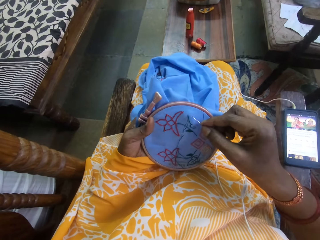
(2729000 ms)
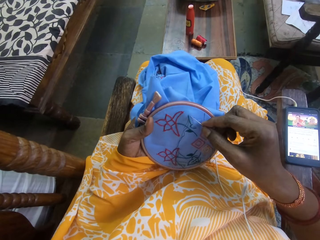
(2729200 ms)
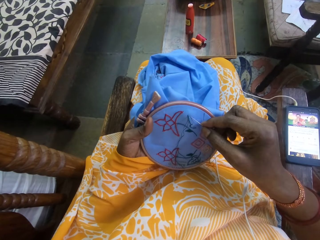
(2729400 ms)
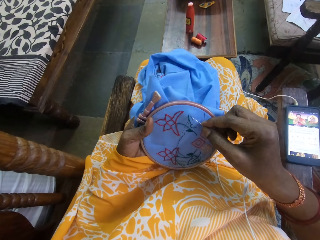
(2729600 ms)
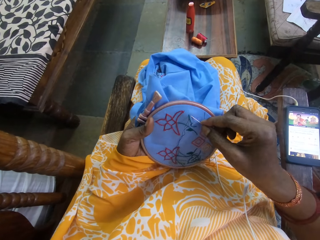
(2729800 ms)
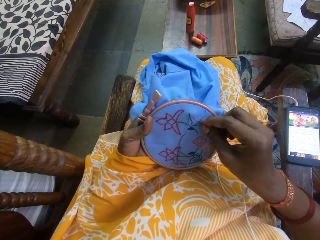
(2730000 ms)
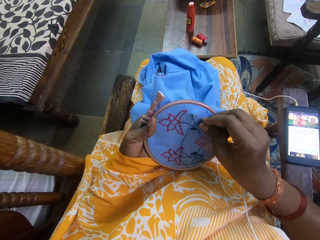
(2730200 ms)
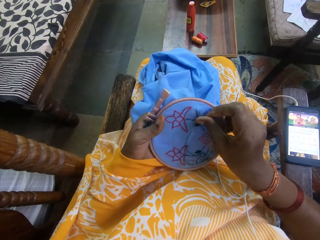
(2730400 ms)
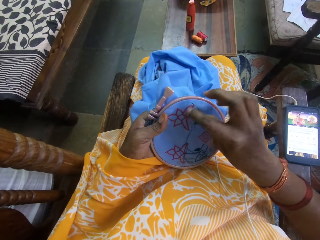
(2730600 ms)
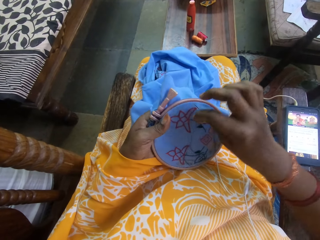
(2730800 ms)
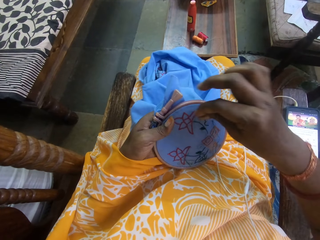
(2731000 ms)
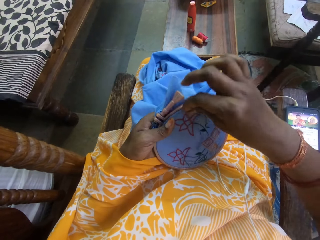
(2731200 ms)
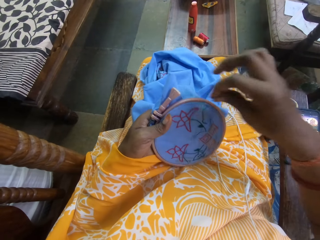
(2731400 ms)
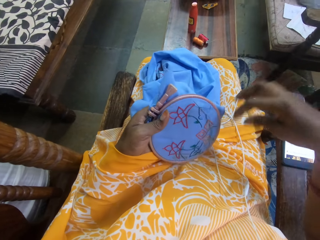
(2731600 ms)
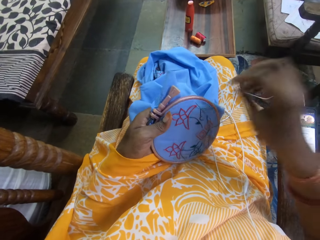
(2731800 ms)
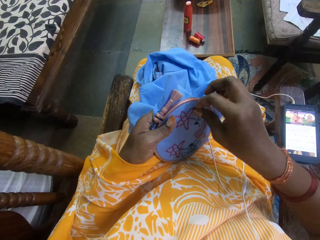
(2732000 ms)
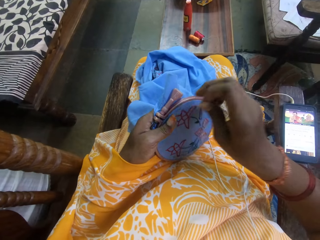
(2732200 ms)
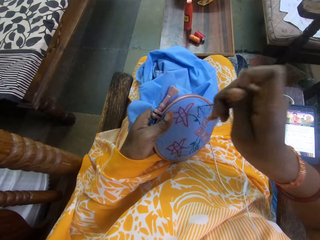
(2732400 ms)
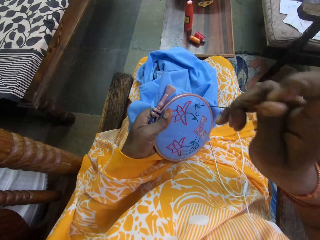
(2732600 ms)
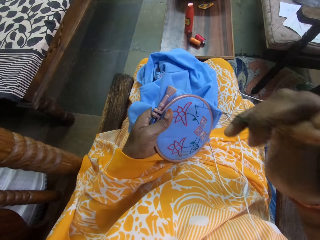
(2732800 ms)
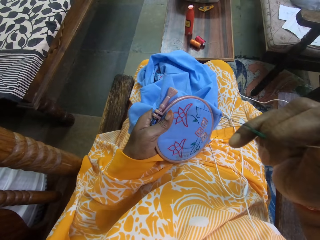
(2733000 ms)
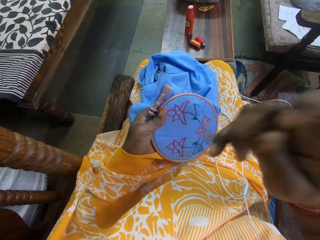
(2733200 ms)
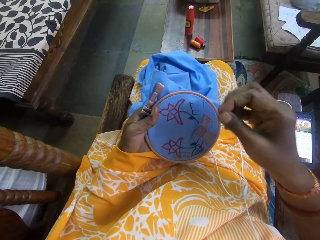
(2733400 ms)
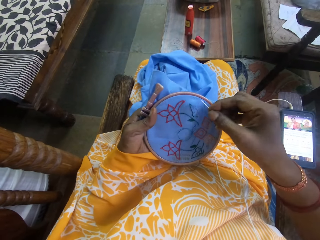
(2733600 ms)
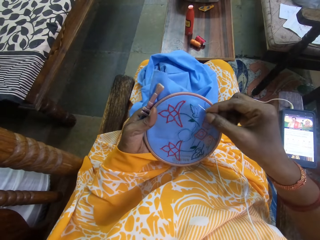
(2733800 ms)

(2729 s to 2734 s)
The camera wearer sews embroidery on the cloth with the needle and thread in her right hand.

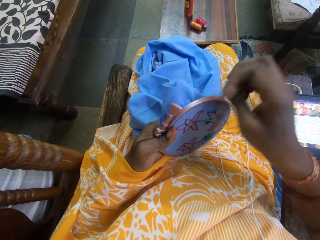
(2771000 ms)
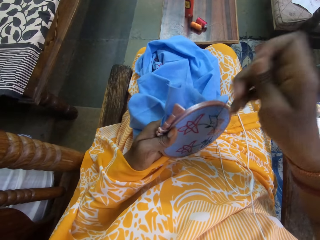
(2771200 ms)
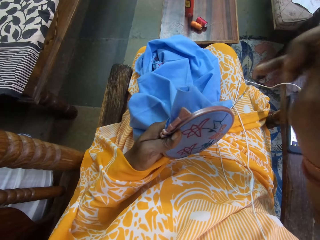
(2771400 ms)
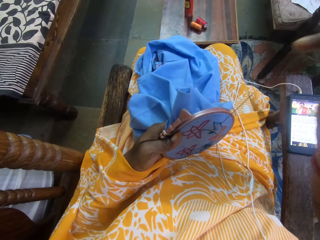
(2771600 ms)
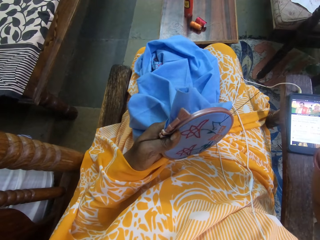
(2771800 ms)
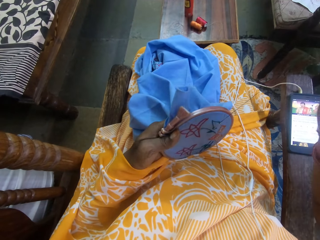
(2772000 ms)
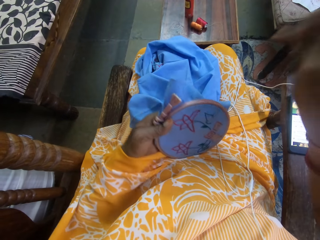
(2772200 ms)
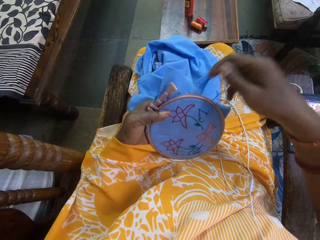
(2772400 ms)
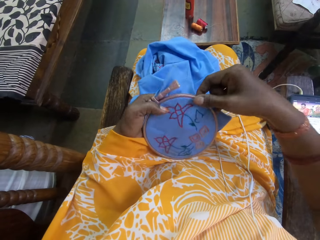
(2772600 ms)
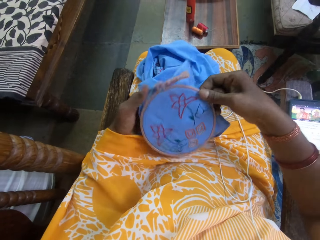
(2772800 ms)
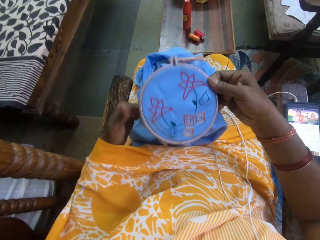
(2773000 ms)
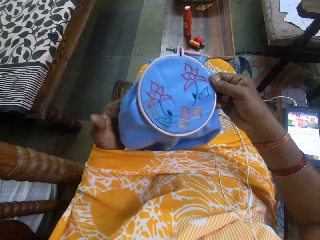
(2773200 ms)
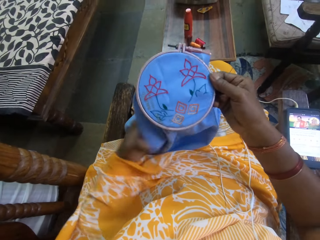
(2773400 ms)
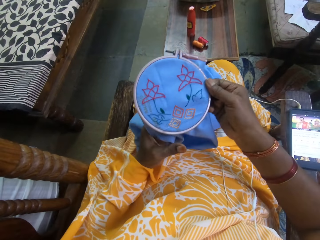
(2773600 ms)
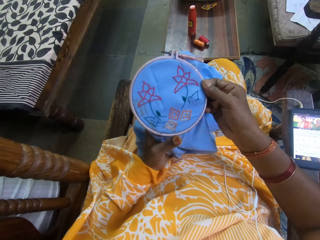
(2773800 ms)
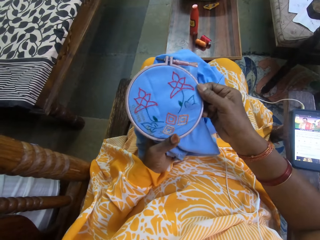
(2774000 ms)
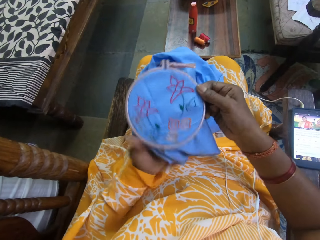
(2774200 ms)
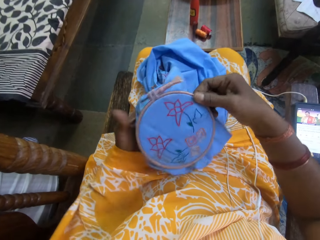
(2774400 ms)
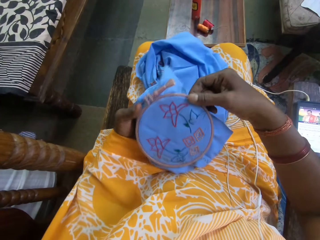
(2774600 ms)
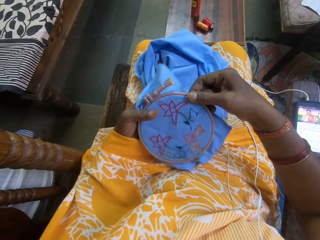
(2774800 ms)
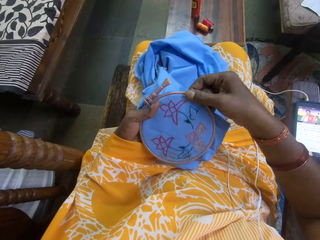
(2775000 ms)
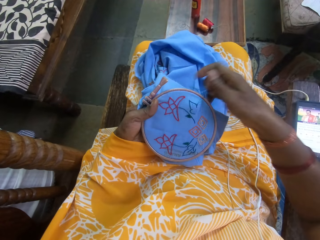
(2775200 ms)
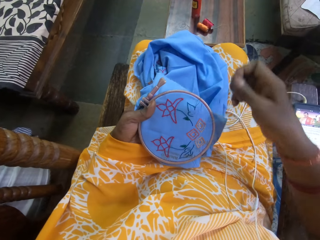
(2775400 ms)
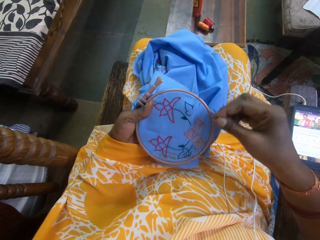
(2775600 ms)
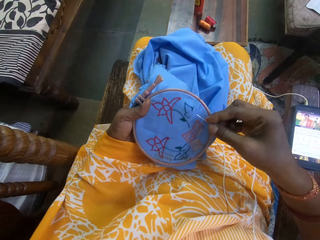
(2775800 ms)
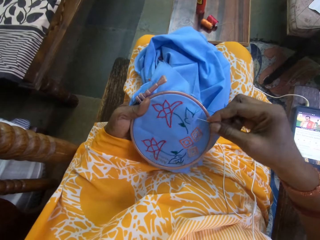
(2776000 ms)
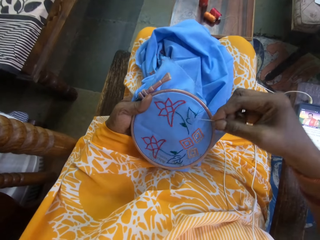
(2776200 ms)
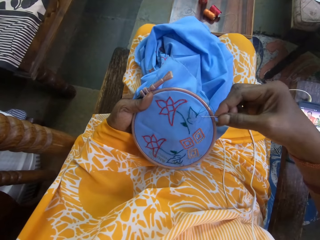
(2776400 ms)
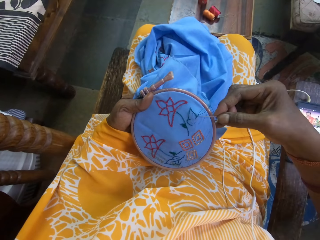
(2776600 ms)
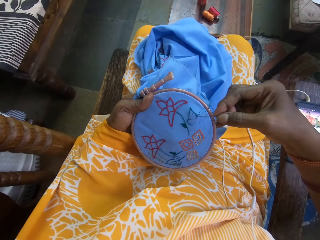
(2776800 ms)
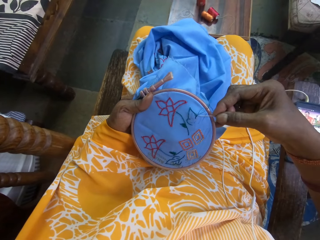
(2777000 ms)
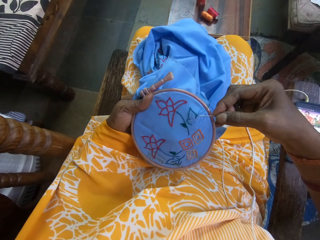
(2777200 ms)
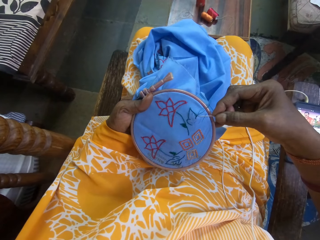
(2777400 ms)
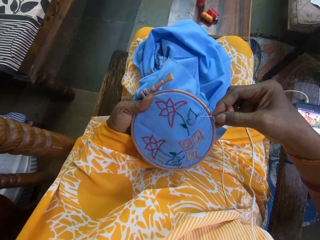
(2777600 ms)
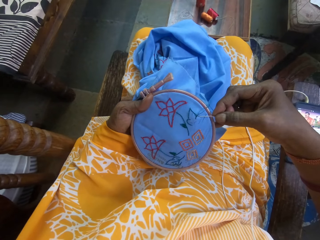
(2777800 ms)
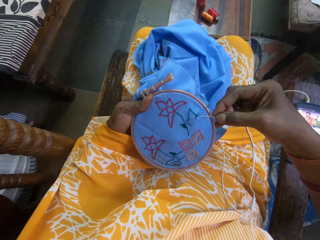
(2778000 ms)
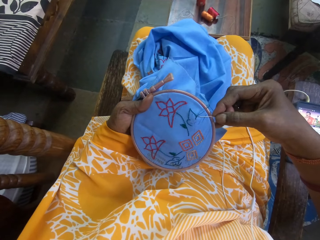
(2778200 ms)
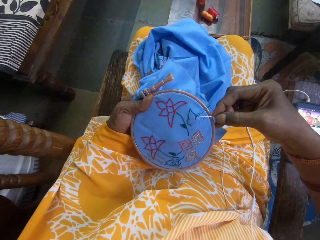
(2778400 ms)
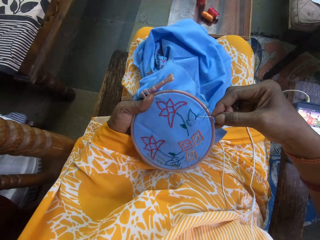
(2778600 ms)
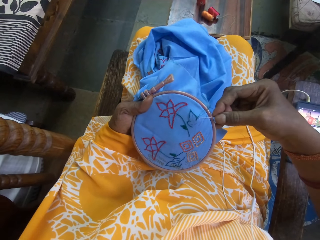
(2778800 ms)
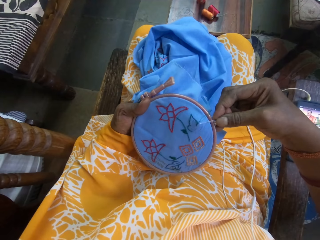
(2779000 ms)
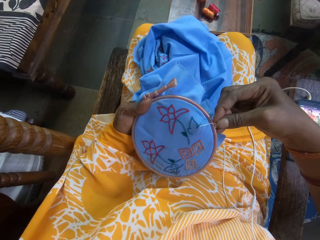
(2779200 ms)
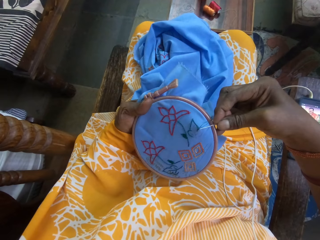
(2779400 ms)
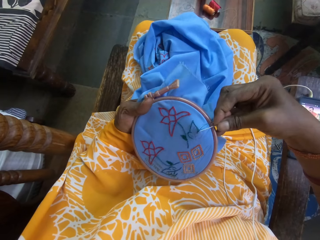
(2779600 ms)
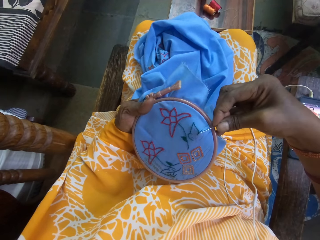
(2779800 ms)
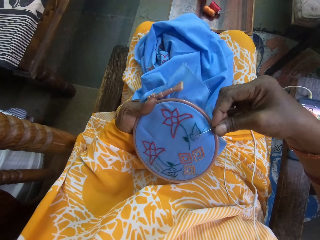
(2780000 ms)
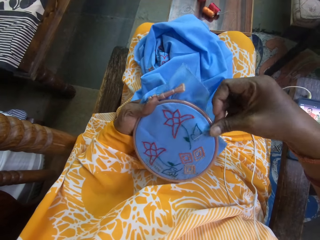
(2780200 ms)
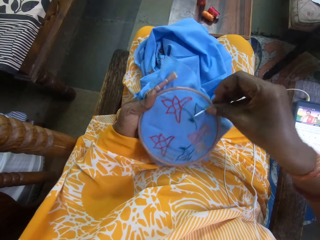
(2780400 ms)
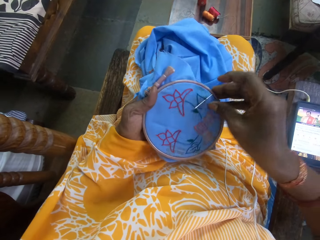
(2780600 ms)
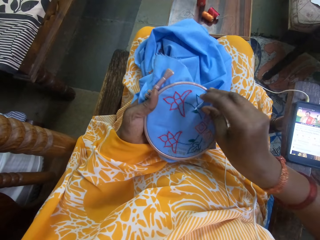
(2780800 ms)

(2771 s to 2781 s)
The camera wearer adjusts the embroidery hoop with both hands. She holds the embroidery hoop with her left hand. She sews embroidery on the cloth with the needle and thread in her right hand.

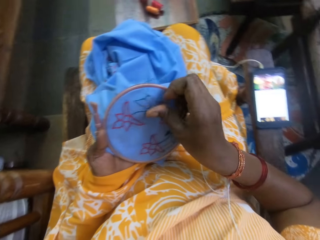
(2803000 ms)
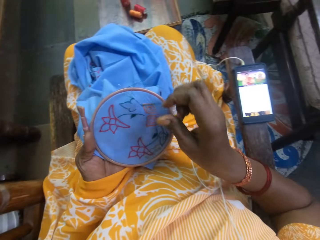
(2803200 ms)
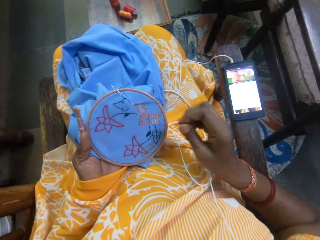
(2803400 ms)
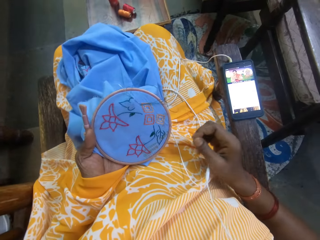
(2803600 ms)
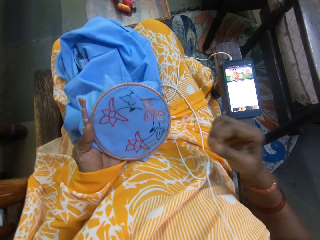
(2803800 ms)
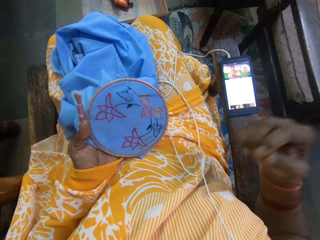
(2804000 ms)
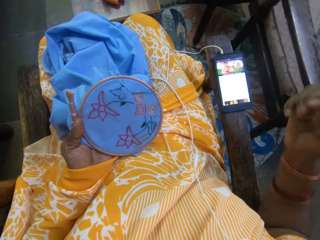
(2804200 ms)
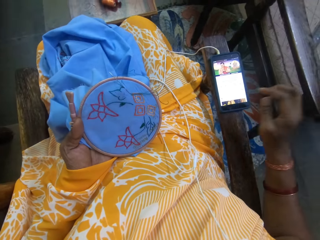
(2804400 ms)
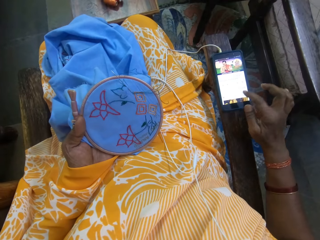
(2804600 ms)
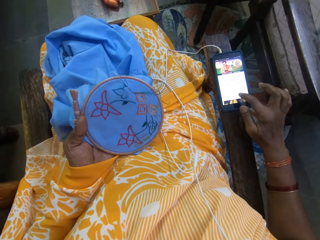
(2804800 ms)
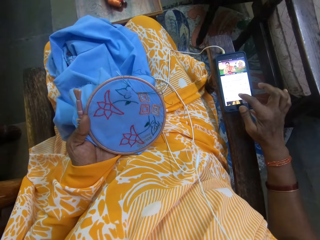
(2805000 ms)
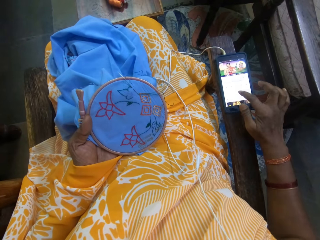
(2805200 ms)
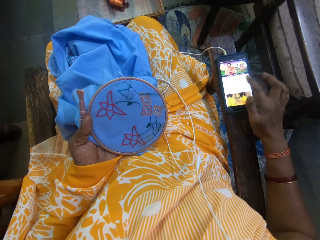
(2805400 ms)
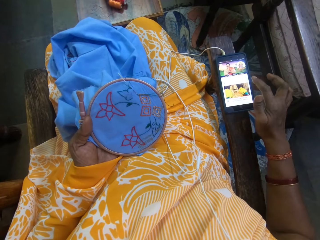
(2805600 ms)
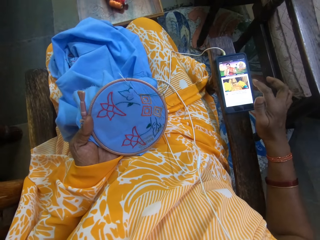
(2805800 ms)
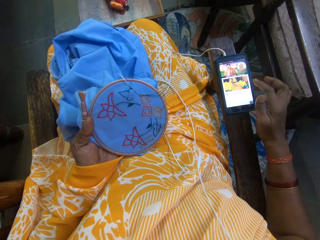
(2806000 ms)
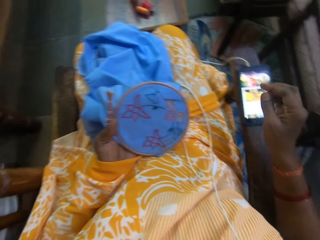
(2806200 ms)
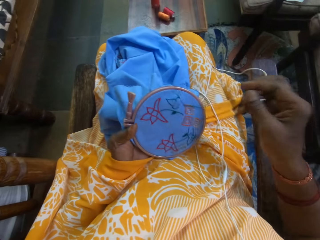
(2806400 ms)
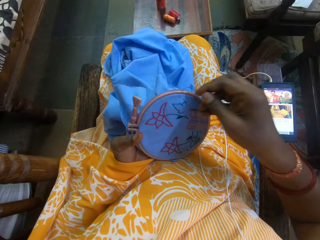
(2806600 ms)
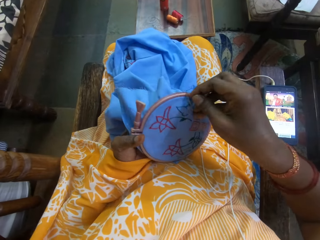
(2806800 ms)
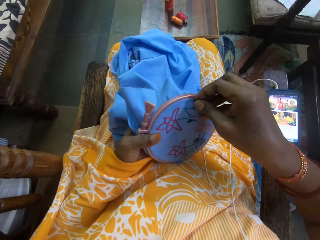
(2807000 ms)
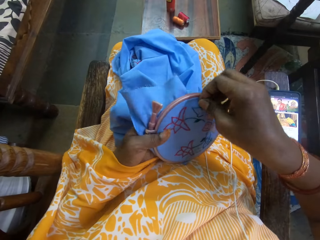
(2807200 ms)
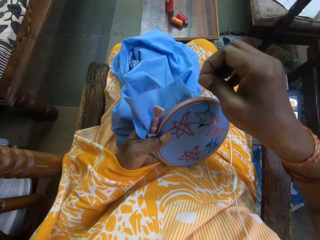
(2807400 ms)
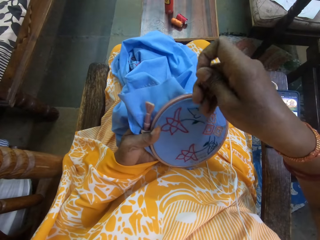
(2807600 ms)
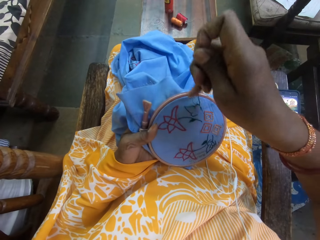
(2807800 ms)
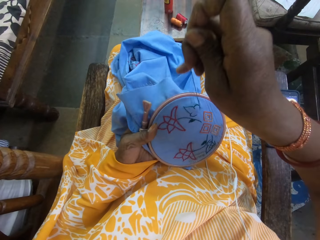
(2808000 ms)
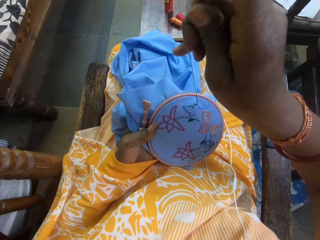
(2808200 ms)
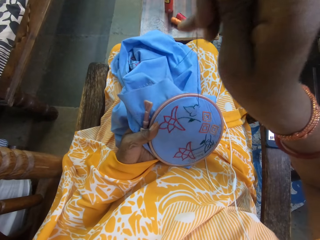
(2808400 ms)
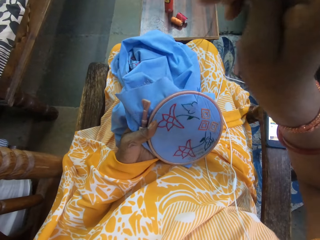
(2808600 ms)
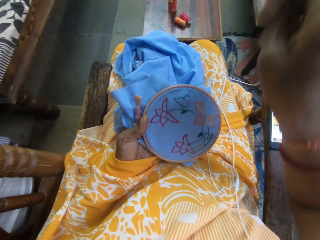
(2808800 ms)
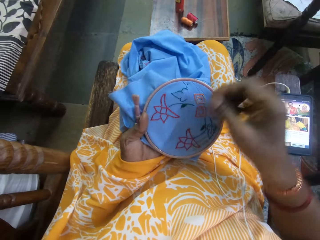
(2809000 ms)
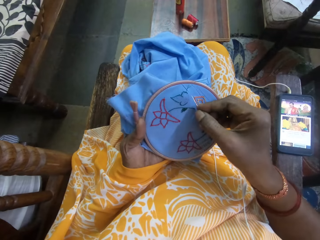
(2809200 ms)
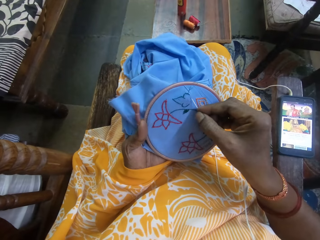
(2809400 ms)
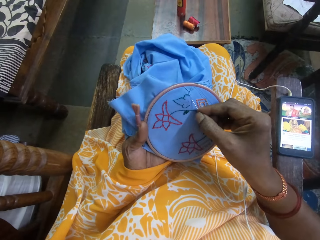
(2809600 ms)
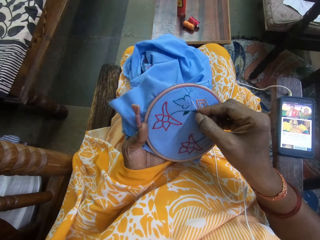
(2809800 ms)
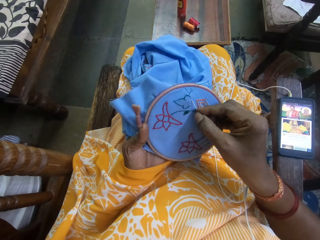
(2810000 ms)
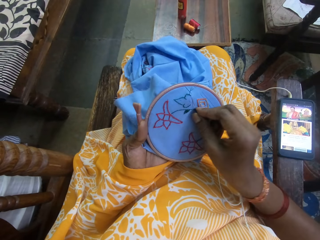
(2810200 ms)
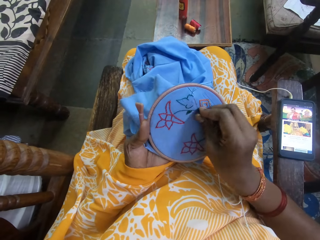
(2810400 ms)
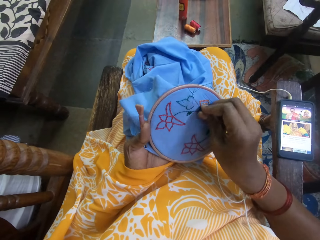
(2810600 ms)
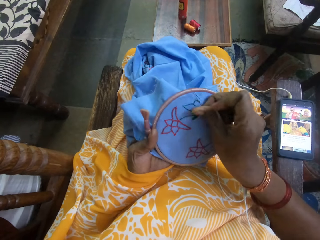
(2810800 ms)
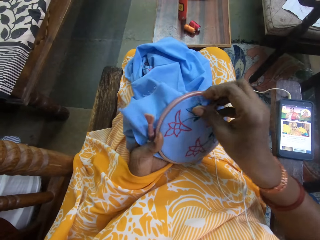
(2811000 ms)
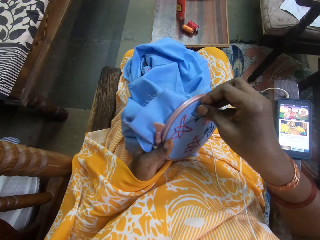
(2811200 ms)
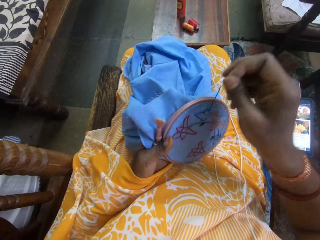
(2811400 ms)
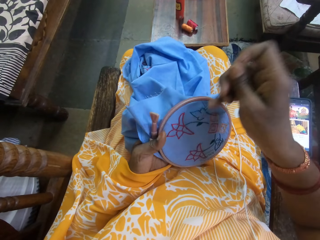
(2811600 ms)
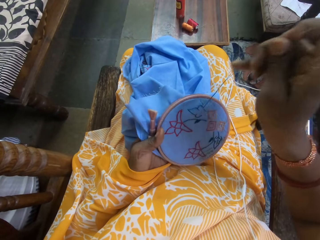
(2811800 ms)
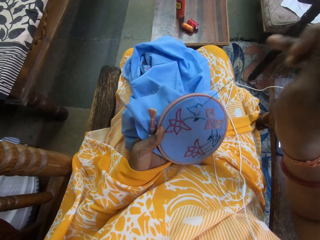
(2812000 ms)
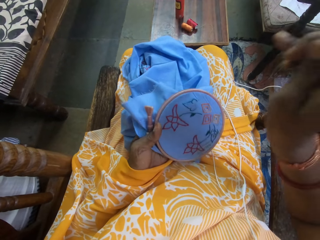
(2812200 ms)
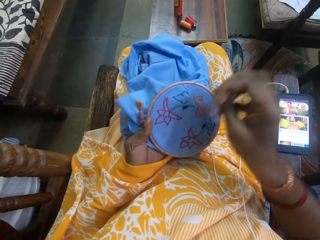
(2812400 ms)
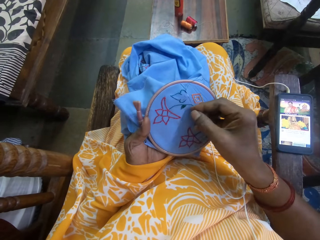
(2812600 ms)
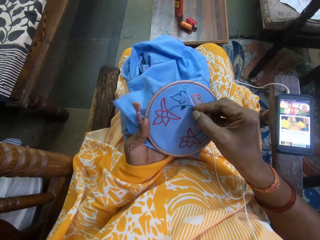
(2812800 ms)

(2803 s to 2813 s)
The camera wearer operates a phone on a chair in the room with her right hand. She lifts her hand. She sews embroidery on the cloth with the needle and thread in her right hand. She holds the needle.
